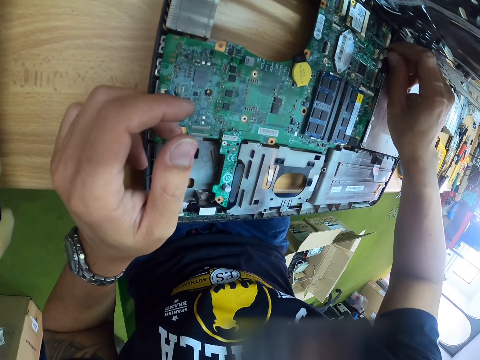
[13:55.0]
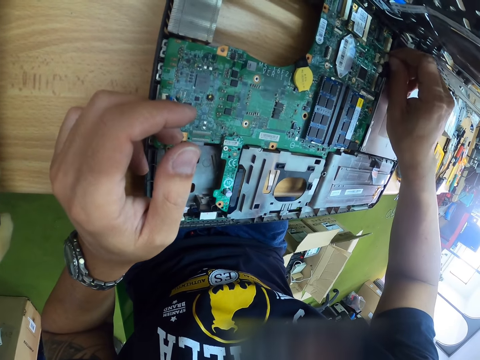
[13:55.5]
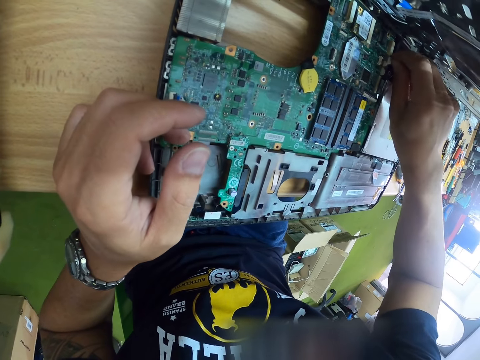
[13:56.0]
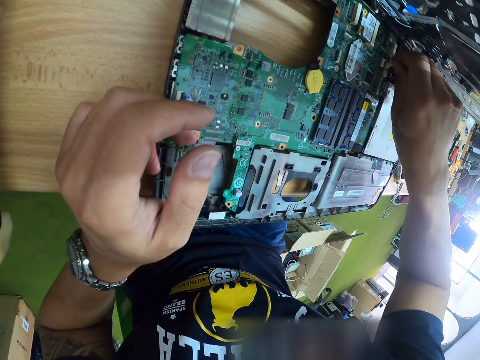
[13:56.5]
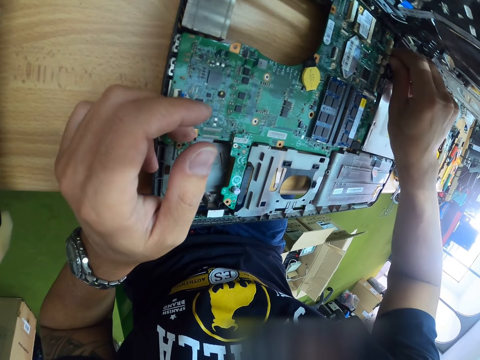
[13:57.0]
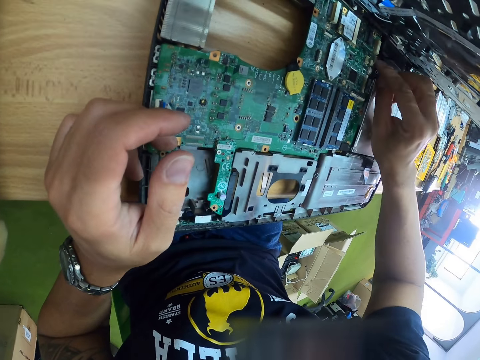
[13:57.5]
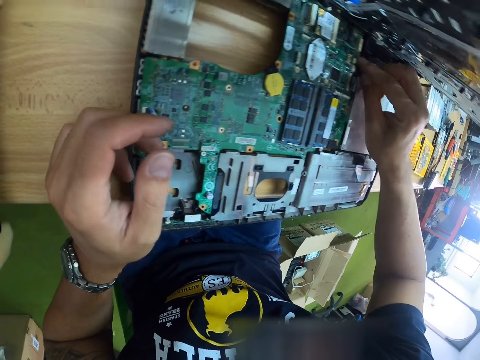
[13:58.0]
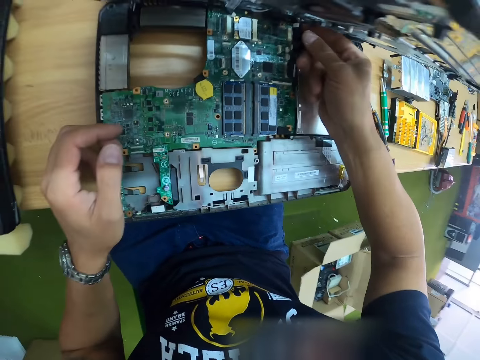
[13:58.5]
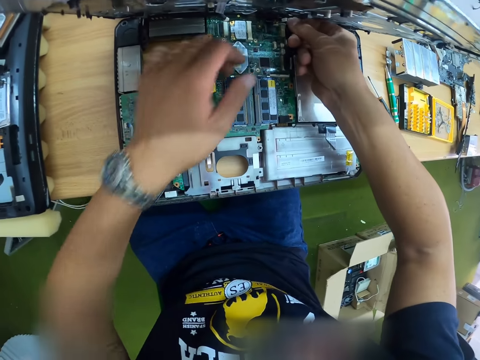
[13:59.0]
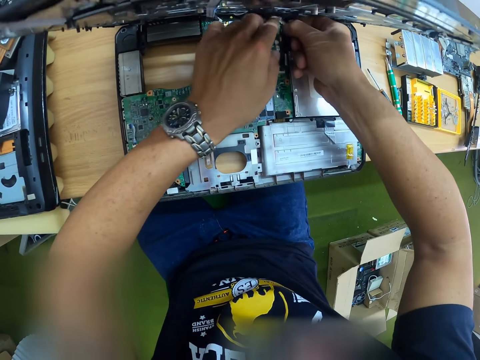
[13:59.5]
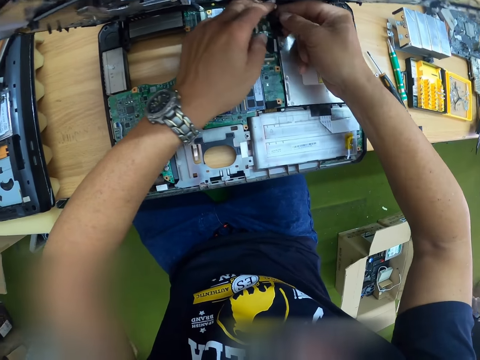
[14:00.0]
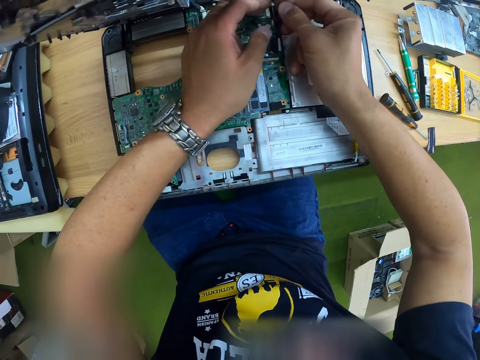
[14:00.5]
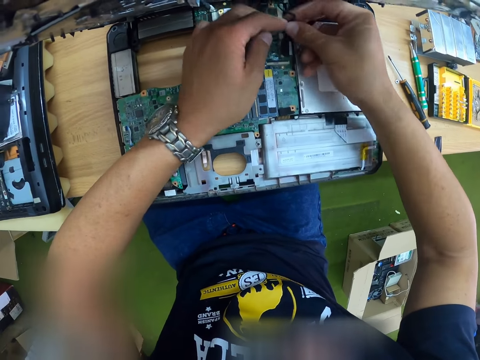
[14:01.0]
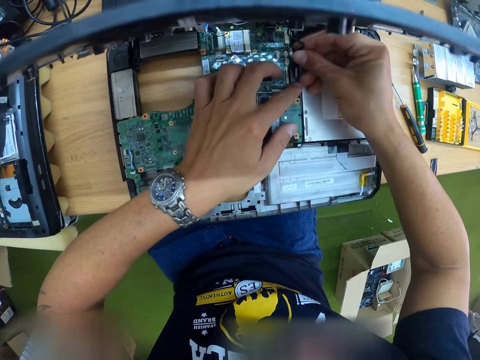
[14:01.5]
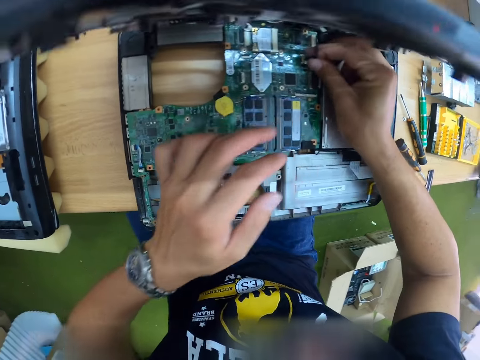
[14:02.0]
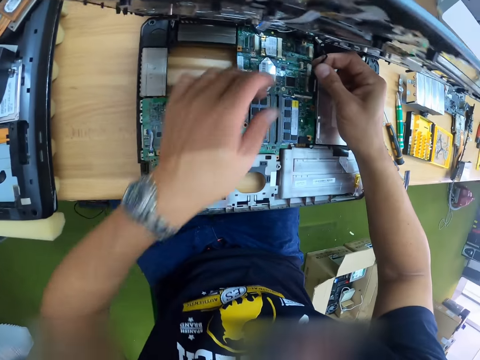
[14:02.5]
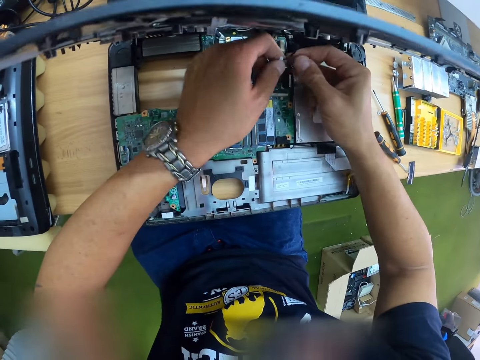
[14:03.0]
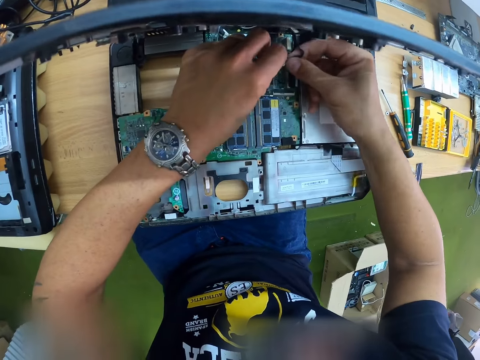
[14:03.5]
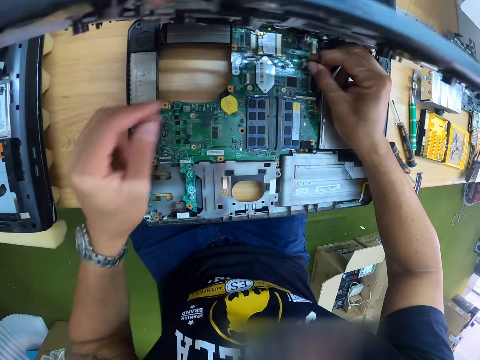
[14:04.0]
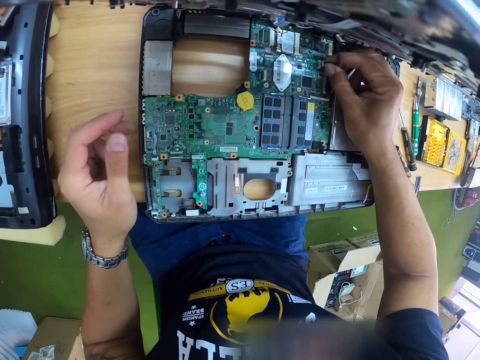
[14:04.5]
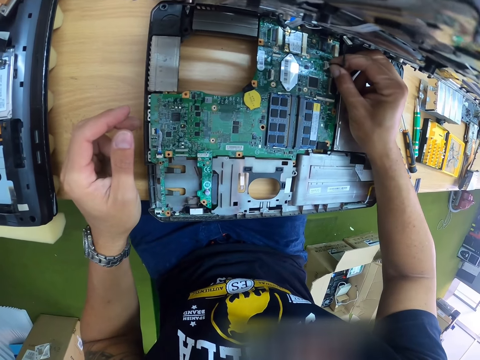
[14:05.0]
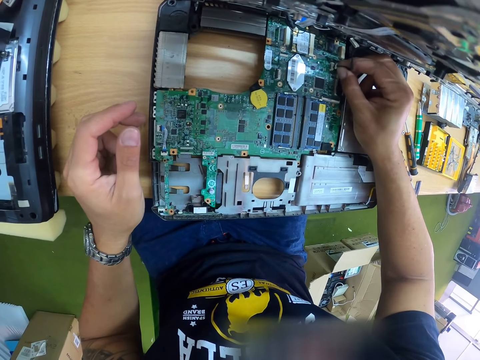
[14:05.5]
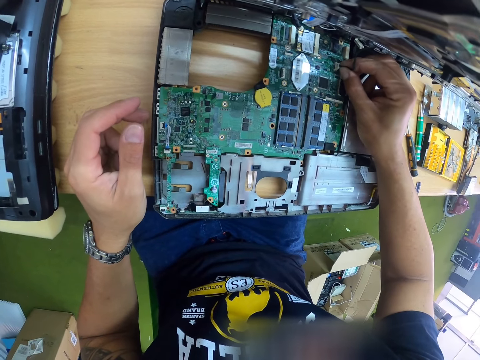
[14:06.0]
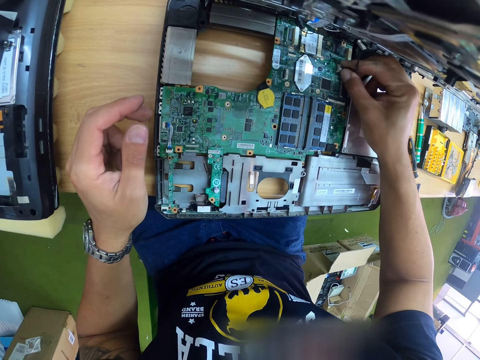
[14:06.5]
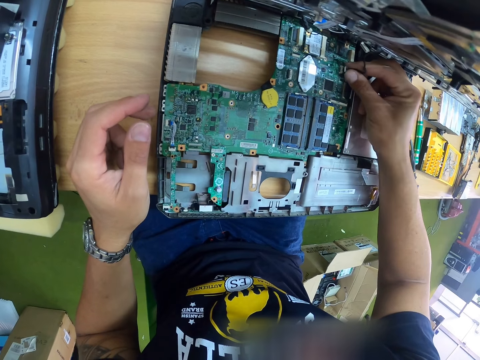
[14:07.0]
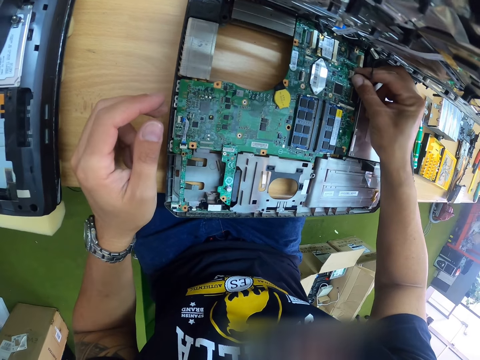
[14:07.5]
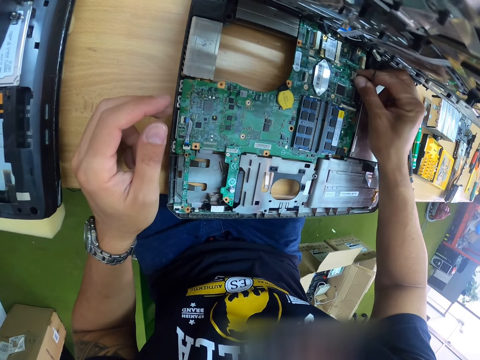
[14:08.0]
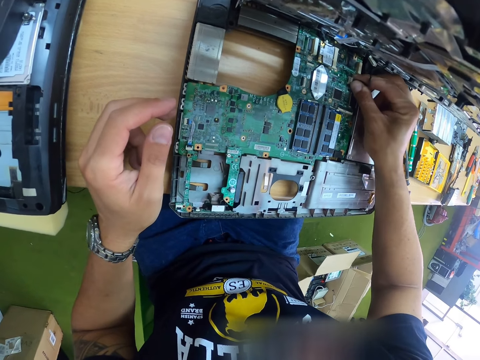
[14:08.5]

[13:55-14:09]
The camera wearer touches the keyboard cable with his left hand. He fixes the keyboard cable to the motherboard with his right hand. He touches the keyboard cable with his left hand. He fixes the keyboard cable to the motherboard with his right hand.

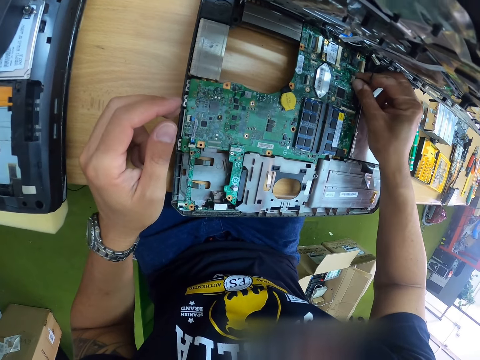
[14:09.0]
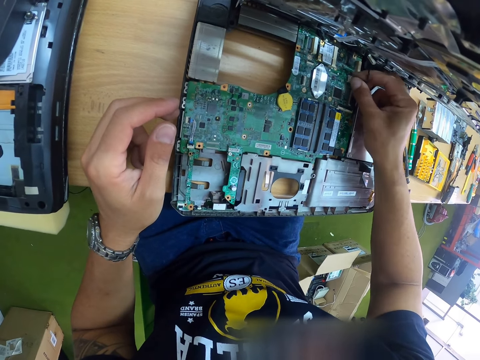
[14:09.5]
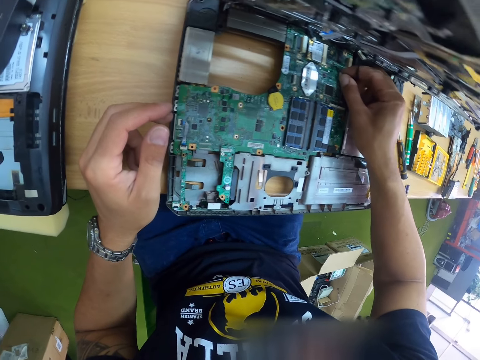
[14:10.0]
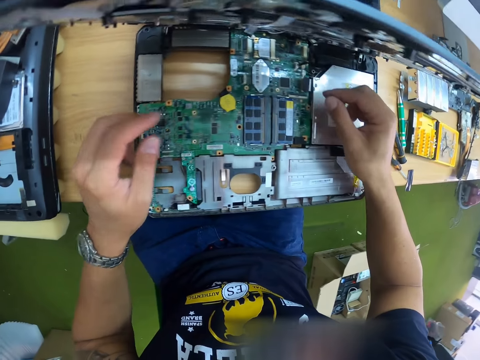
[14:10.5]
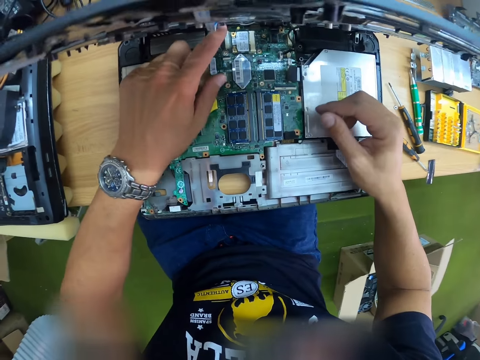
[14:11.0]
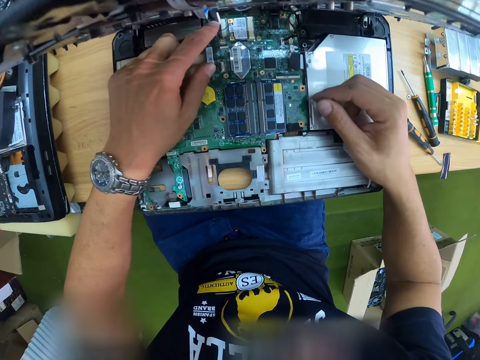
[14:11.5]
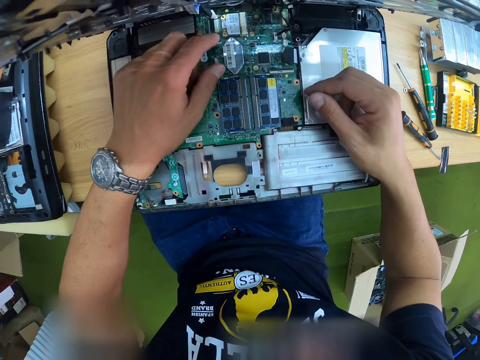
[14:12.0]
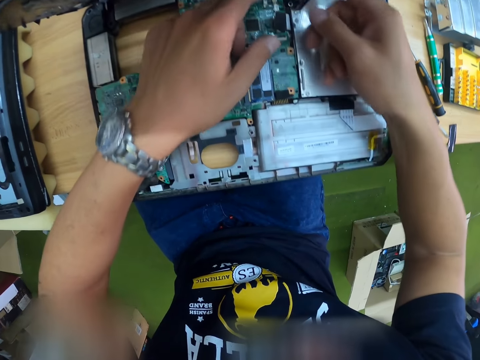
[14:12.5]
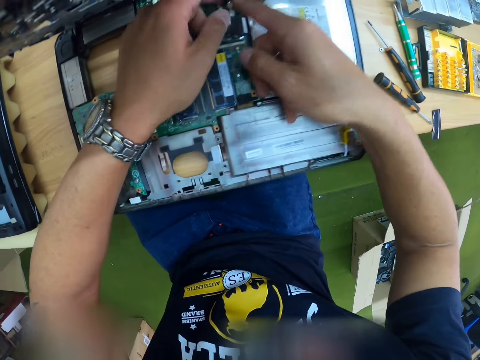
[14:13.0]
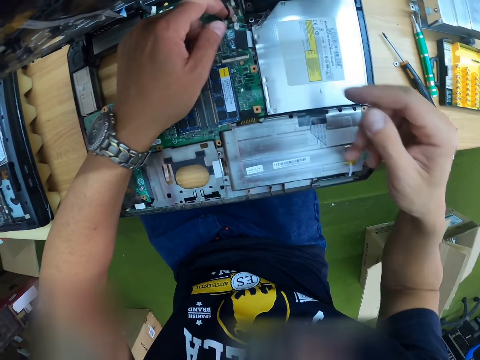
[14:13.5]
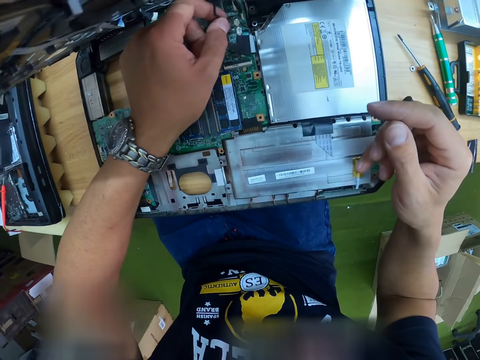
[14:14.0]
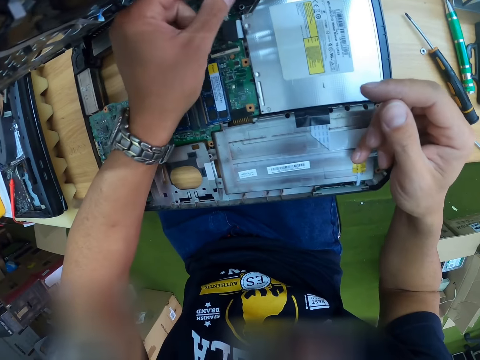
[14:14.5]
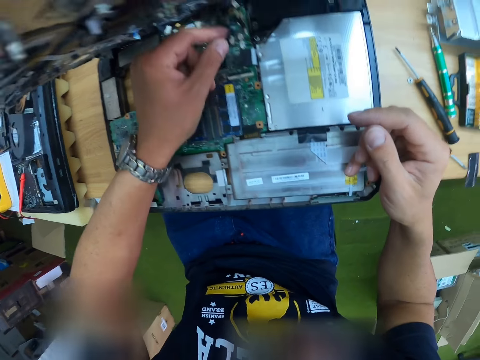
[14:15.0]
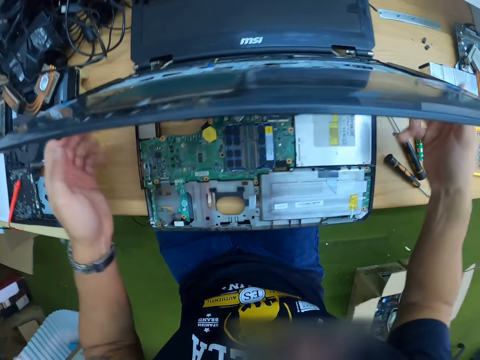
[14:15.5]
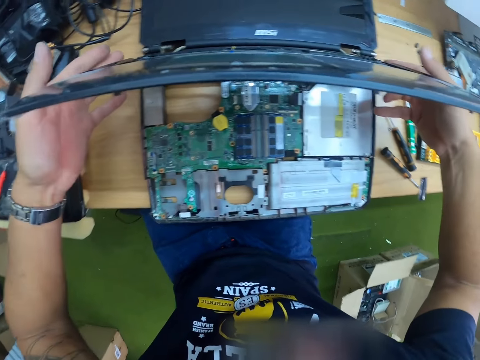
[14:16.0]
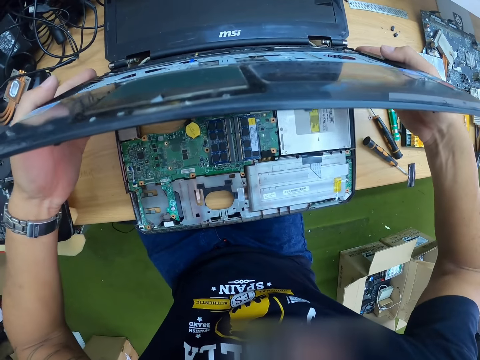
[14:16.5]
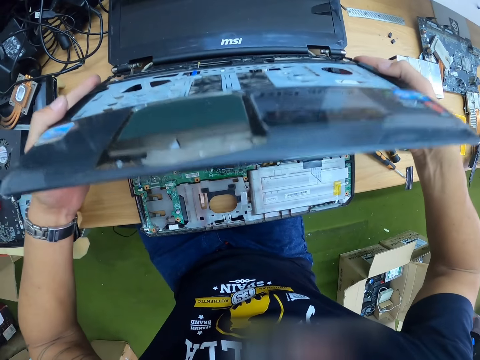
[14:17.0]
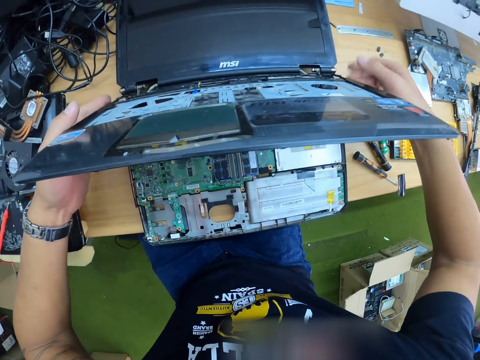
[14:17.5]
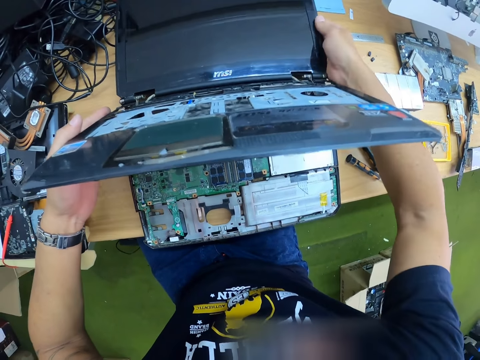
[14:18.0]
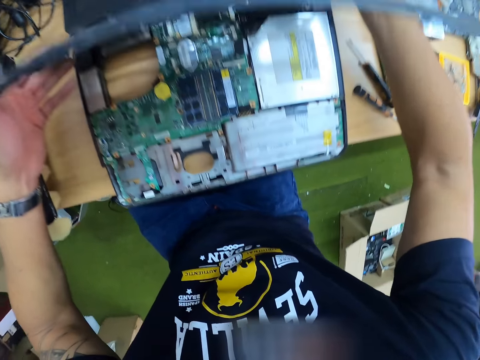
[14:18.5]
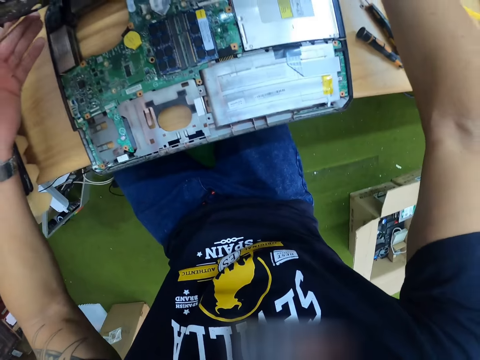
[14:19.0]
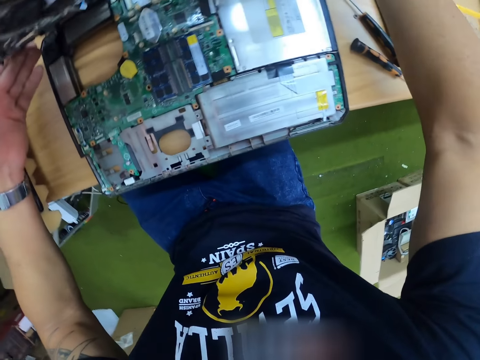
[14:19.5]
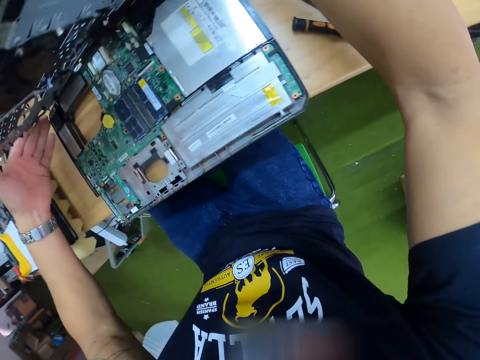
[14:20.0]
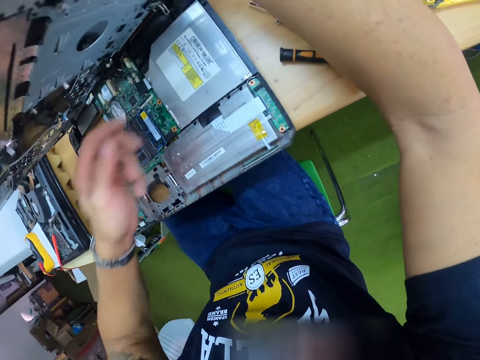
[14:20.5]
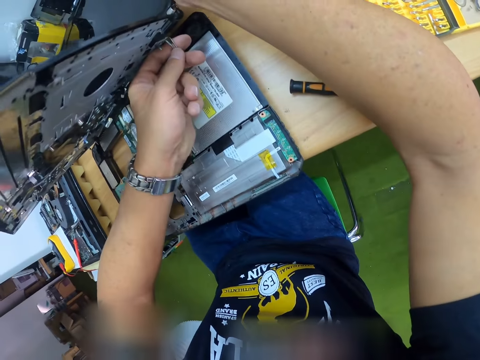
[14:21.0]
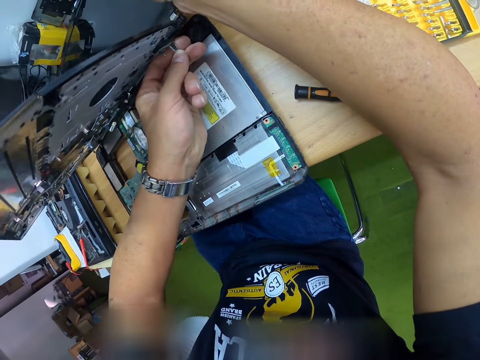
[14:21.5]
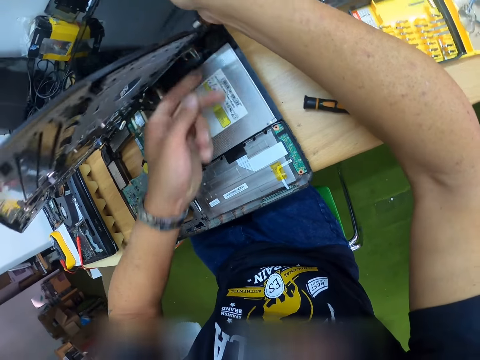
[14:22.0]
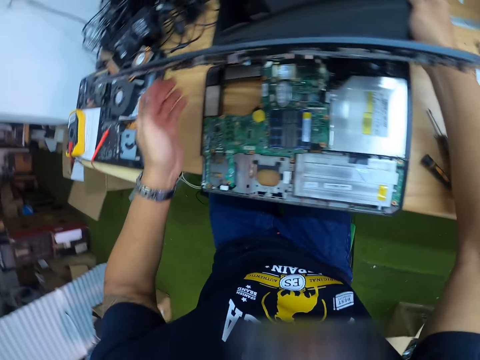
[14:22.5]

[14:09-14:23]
The camera wearer touches the display screen cable with his left hand. He touches the keyboard cable with his left hand. He touches the palm rest assembly with both hands. He looks at the unconditional laptop. He holds the display cover assembly with his right hand. He mends the unconditional laptop on the table. He touches a hook on the palm rest assembly with his left hand.
